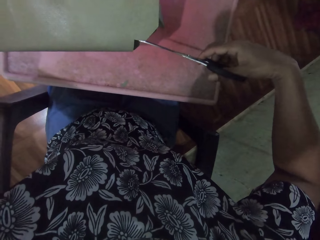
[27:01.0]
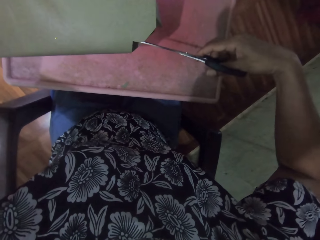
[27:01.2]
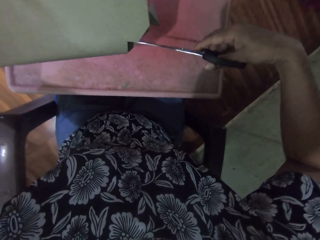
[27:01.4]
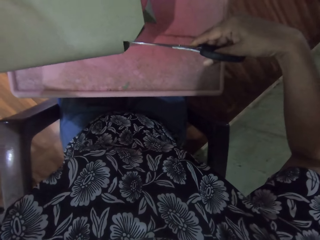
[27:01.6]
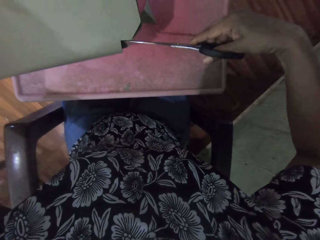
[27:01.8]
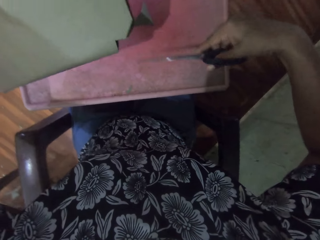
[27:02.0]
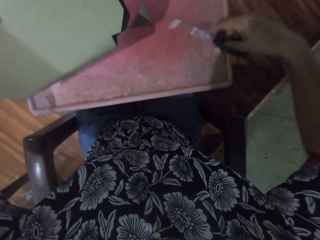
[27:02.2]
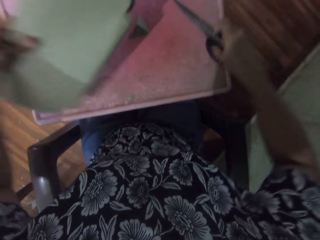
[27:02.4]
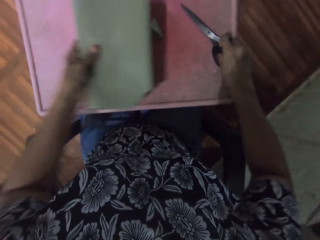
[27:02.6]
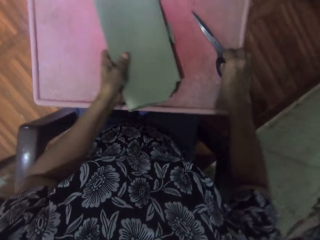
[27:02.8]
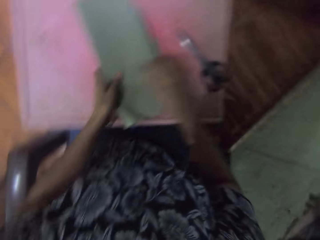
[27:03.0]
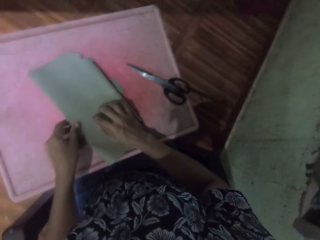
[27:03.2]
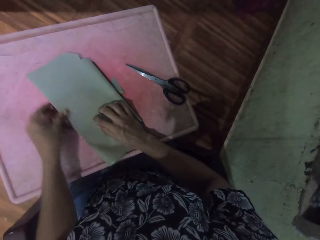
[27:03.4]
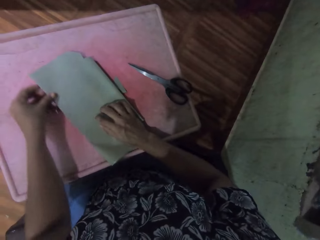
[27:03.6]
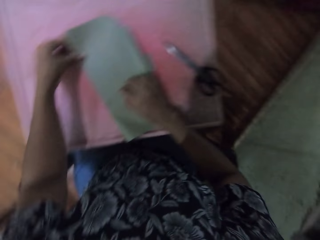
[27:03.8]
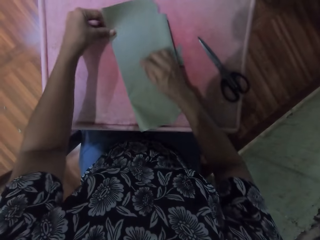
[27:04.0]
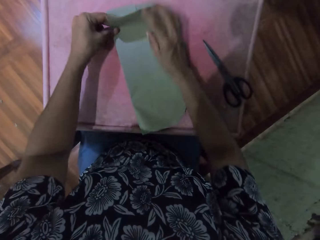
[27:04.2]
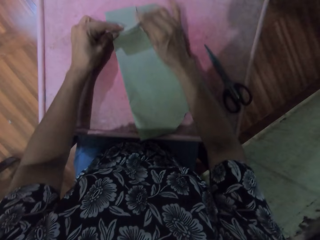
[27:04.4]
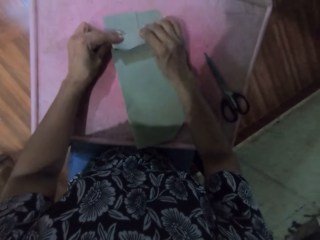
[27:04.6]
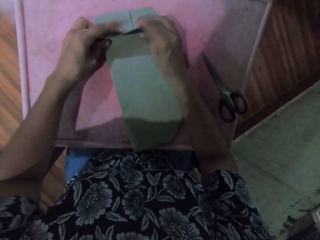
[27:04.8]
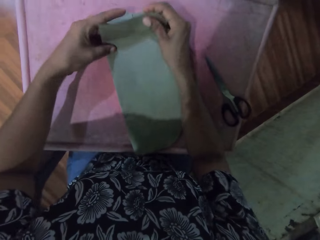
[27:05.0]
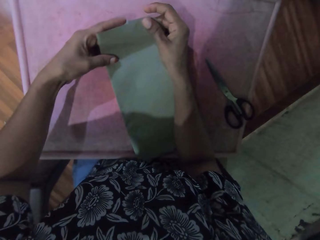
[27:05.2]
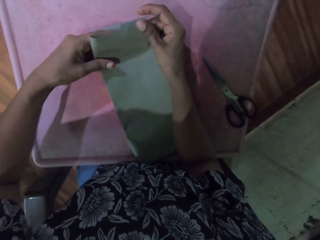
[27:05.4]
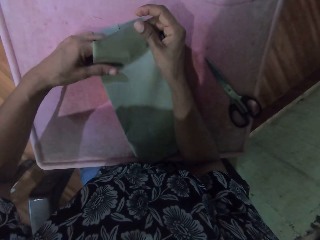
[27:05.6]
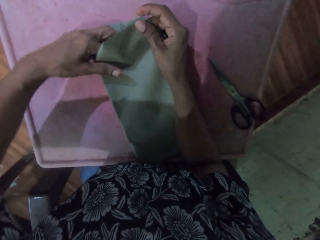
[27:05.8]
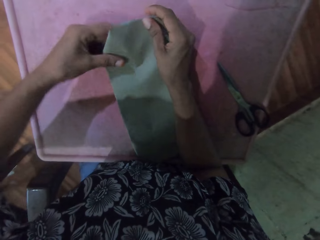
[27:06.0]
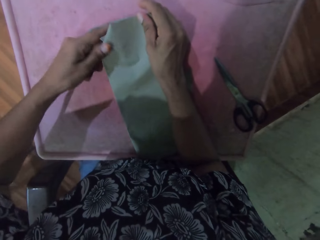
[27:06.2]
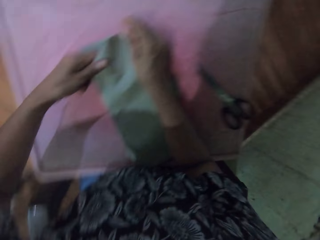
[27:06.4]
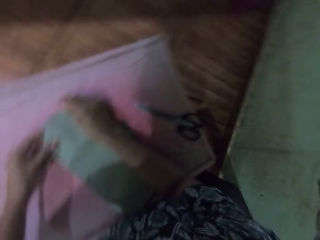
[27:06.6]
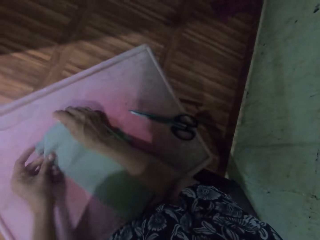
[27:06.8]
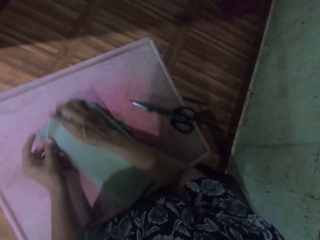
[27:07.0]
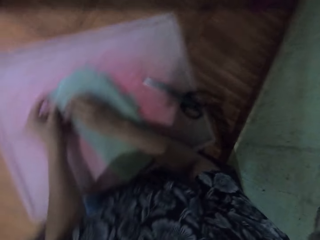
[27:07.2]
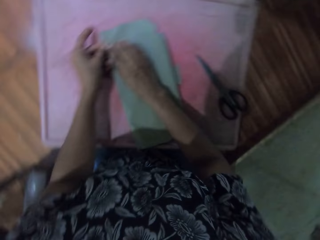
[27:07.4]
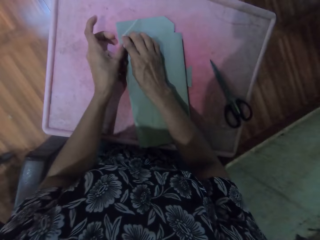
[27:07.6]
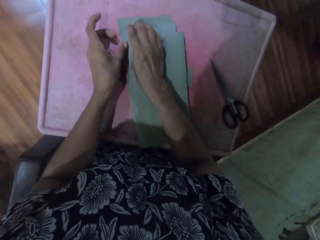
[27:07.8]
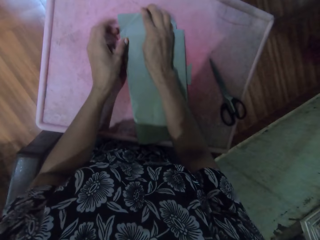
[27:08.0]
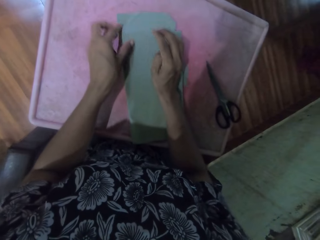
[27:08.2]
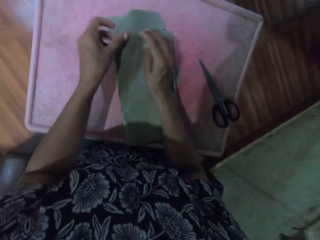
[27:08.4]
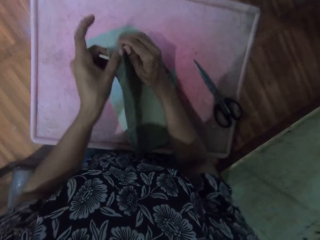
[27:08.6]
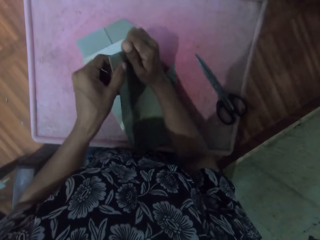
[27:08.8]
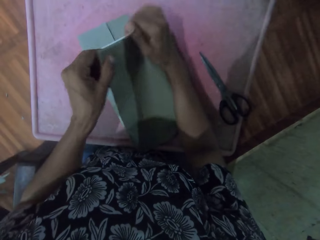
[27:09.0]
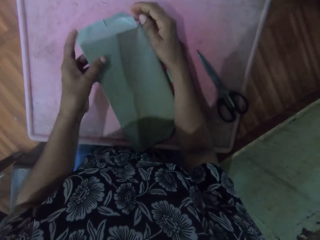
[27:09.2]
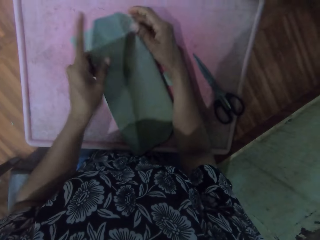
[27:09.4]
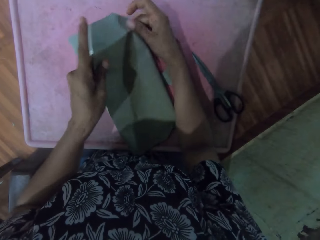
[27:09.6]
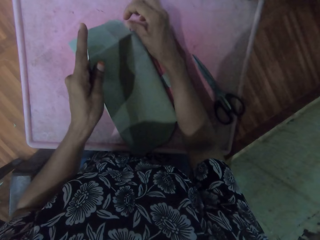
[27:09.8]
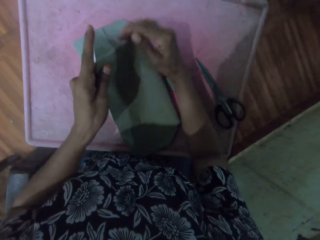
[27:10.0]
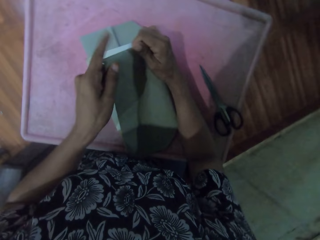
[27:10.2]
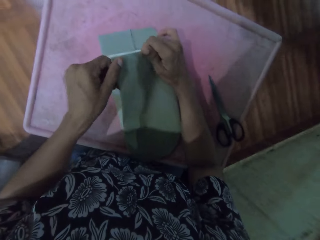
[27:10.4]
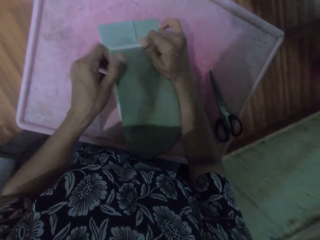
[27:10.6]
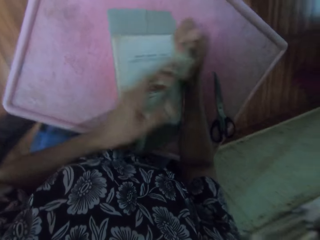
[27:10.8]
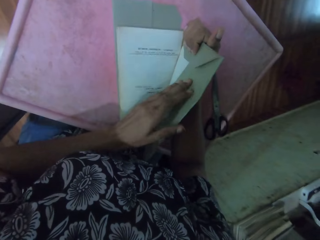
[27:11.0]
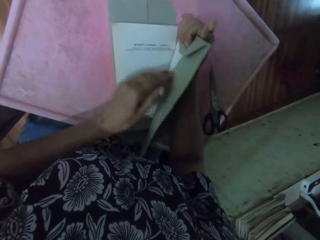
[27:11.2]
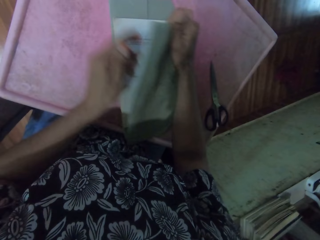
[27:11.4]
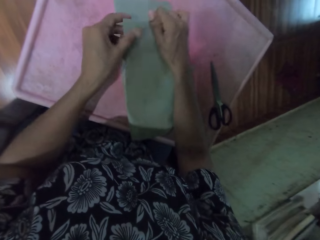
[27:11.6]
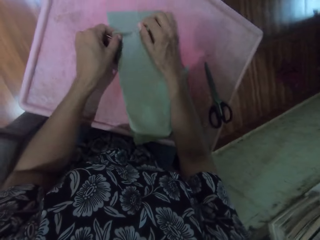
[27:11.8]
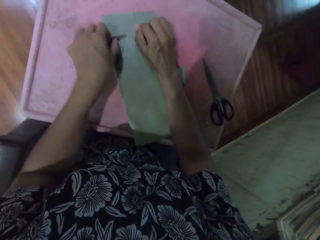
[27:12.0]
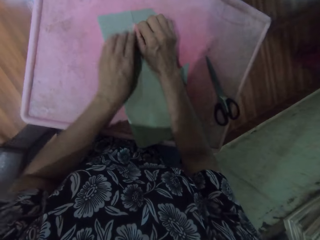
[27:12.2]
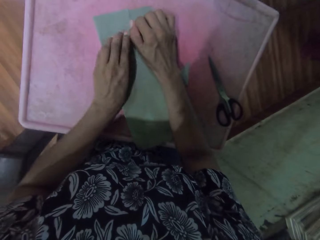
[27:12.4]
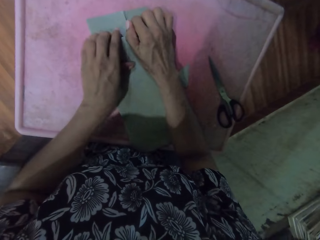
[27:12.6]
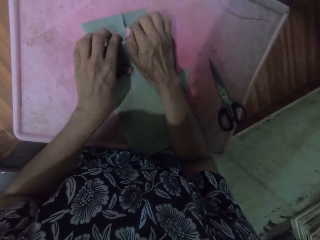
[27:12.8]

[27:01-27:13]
The camera wearer drops the scissors and the book on the table with her right hand. She folds the brown paper with both hands.

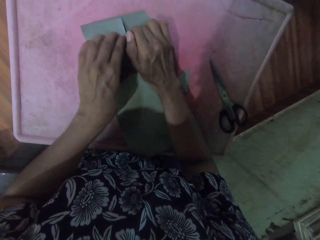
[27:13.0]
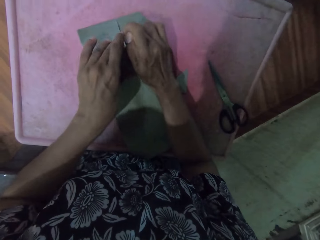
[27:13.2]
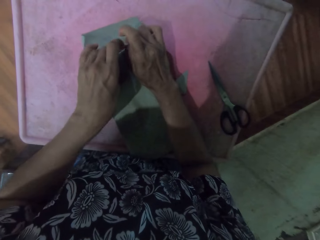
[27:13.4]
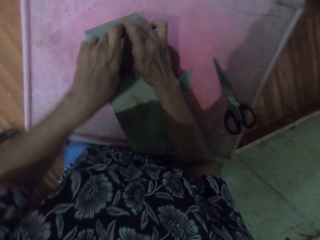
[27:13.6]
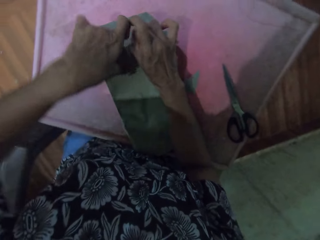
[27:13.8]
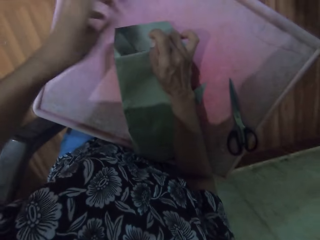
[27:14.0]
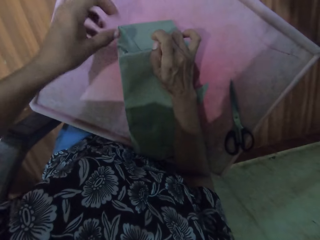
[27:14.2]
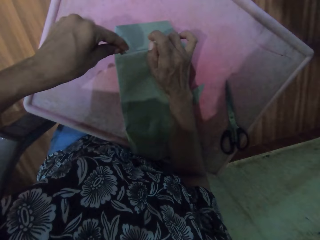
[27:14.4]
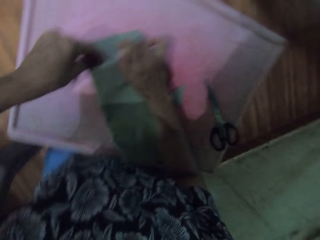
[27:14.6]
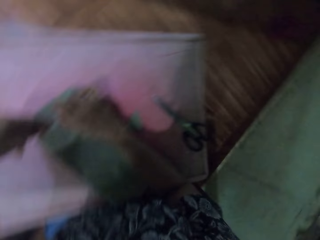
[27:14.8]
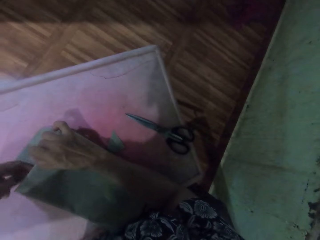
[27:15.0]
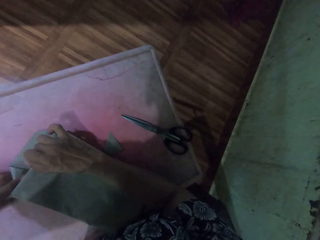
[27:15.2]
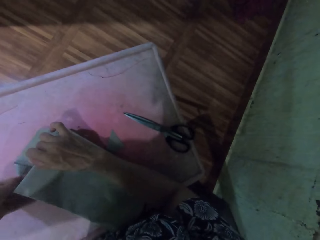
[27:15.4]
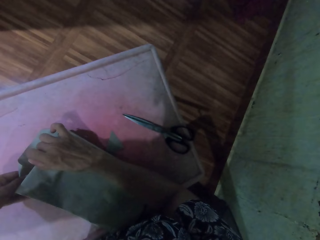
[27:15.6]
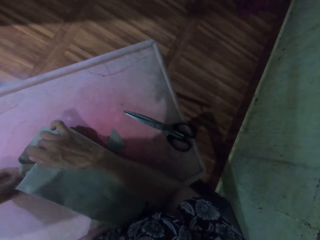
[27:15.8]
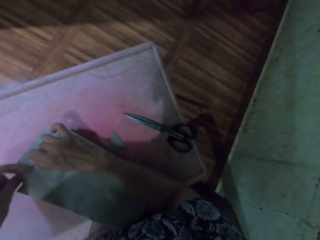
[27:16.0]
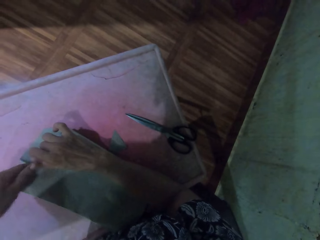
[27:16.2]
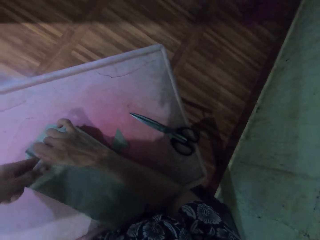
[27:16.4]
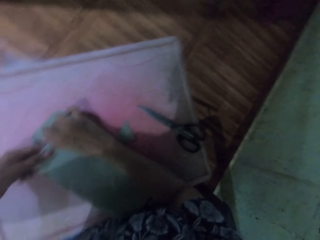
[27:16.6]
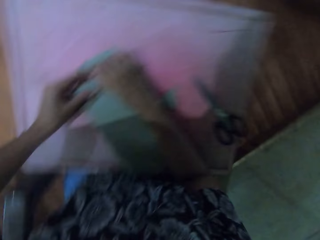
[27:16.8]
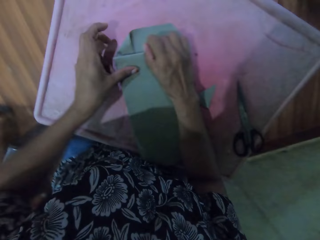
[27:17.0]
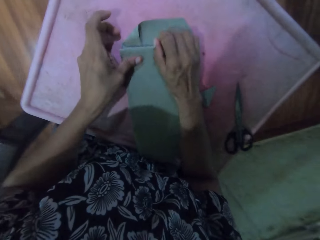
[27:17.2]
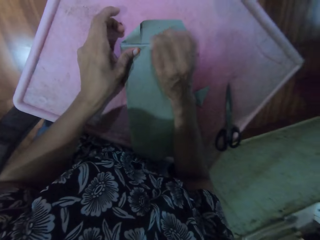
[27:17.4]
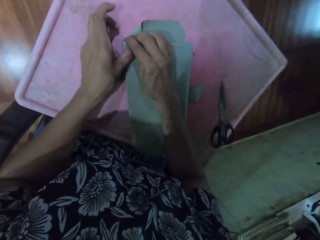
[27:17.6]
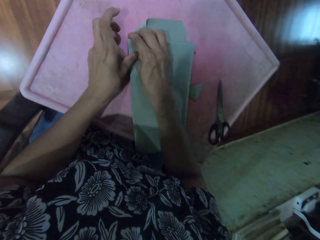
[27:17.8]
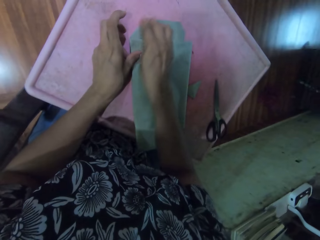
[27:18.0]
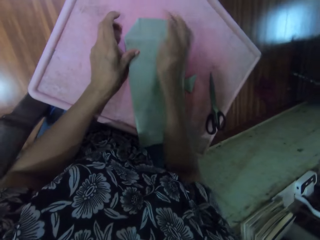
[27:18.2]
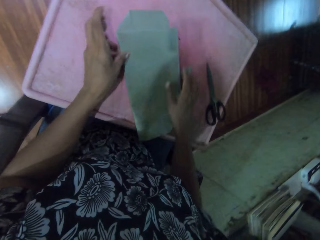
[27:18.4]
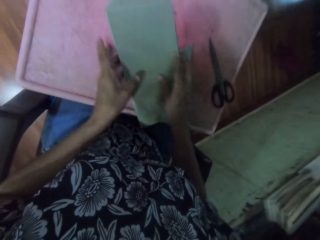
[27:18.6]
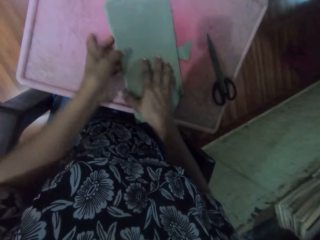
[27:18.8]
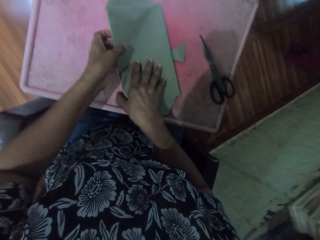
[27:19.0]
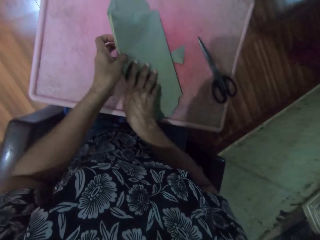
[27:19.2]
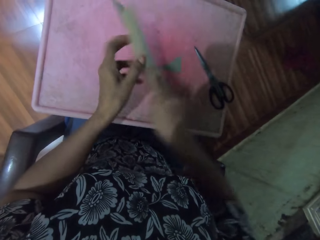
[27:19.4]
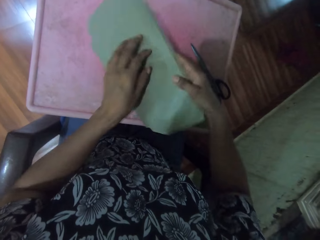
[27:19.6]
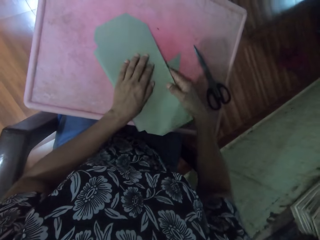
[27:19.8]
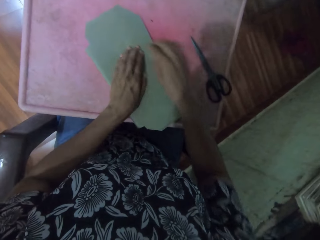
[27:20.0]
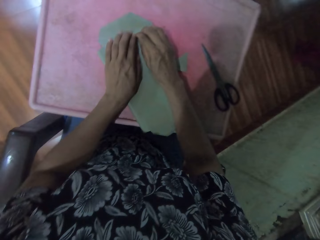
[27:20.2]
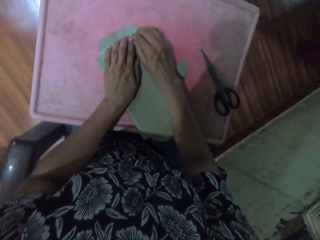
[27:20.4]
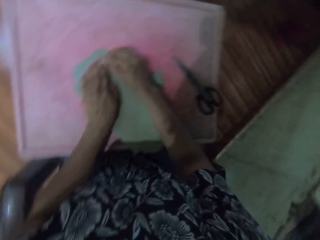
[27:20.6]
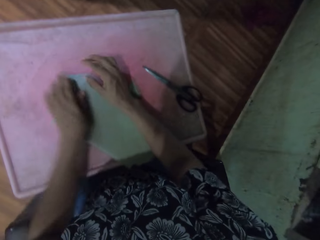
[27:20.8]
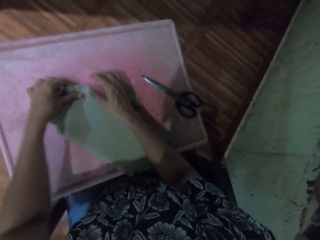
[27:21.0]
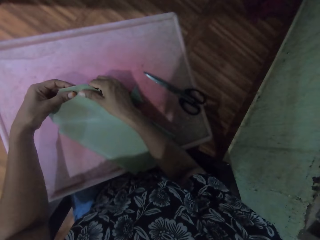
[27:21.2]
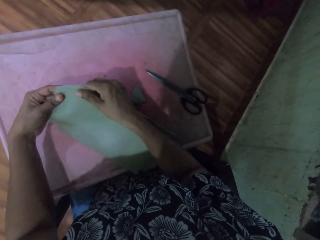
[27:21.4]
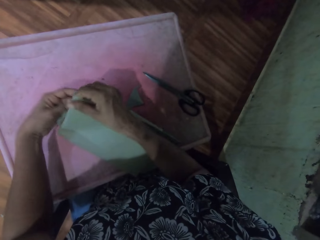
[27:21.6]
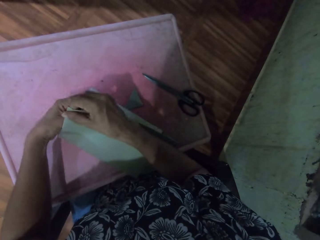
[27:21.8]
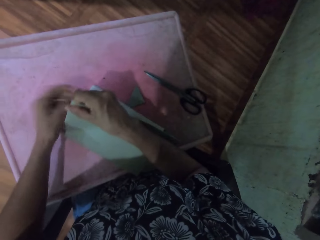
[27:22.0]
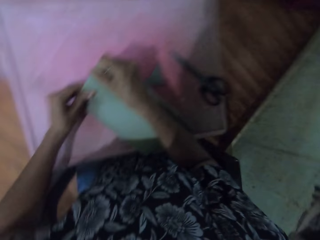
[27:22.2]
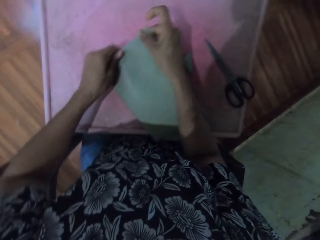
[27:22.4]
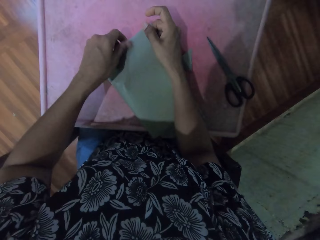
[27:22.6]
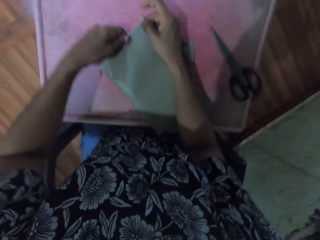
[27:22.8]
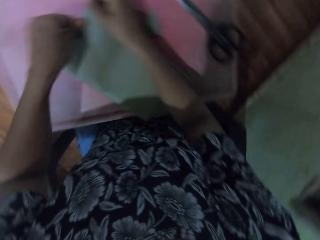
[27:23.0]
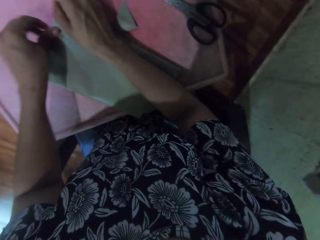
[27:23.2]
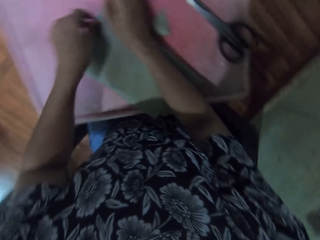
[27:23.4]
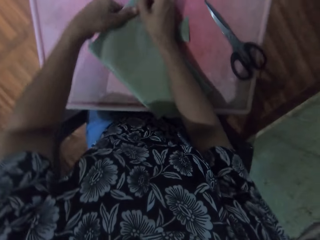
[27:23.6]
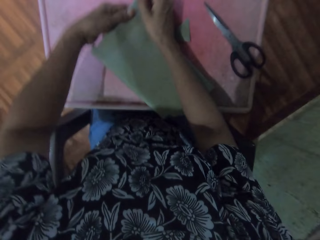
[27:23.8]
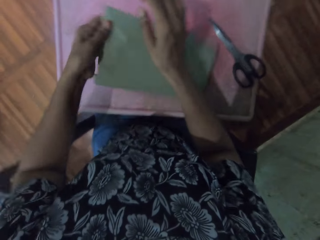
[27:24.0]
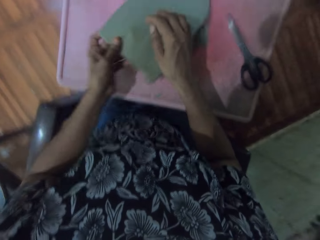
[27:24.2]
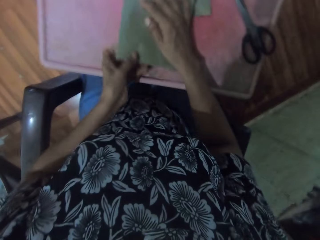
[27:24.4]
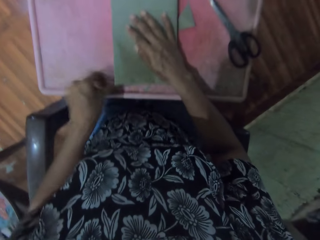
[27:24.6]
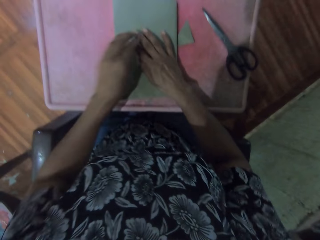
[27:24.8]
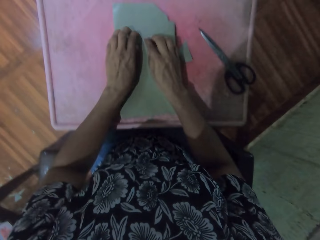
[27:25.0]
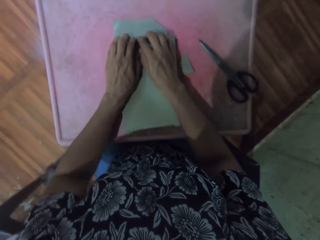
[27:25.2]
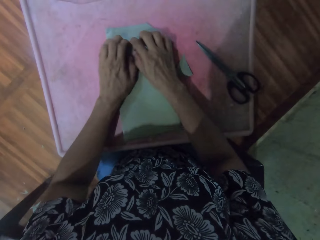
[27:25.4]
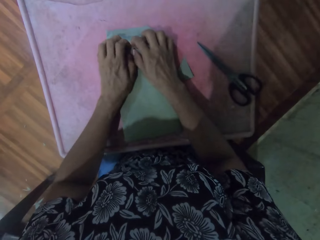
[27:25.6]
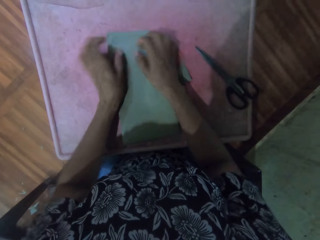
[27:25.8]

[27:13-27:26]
The camera wearer adjusts the wrapped book on the table with both hands. They wrap the cardboard around the book on the table with both hands.
